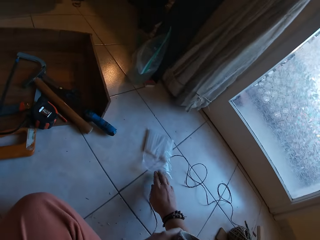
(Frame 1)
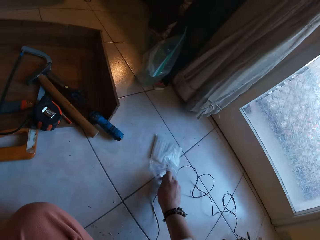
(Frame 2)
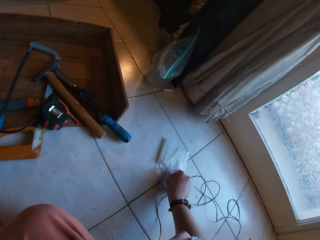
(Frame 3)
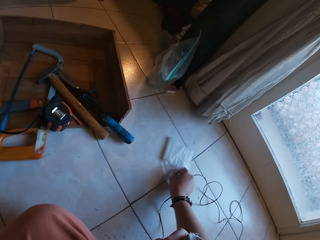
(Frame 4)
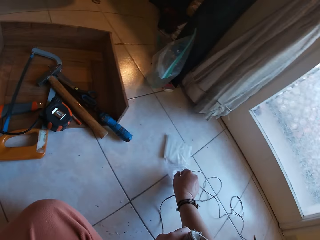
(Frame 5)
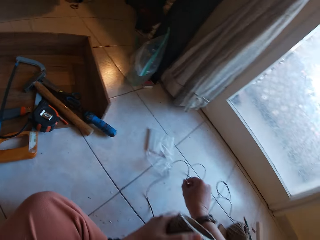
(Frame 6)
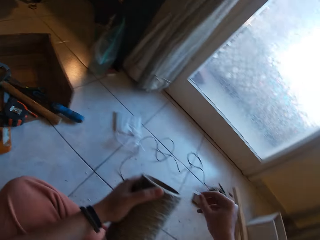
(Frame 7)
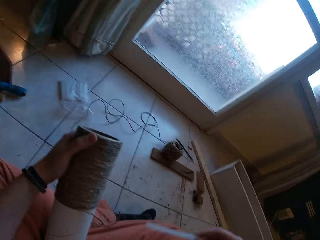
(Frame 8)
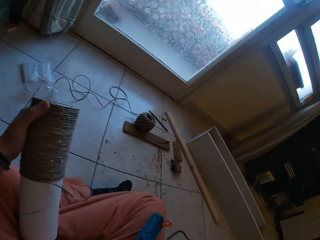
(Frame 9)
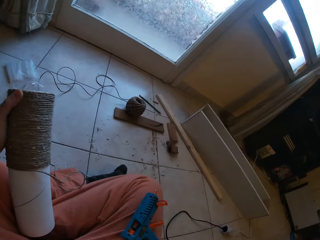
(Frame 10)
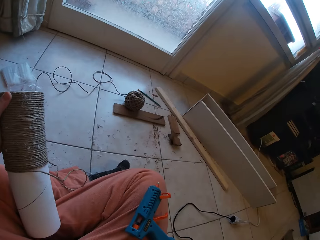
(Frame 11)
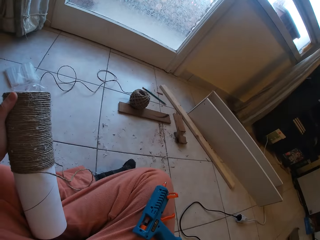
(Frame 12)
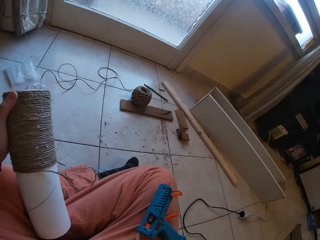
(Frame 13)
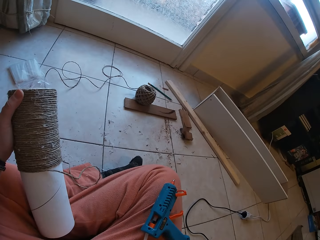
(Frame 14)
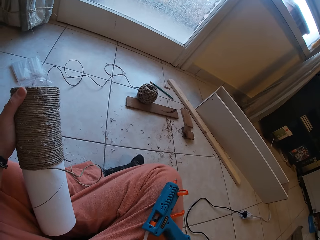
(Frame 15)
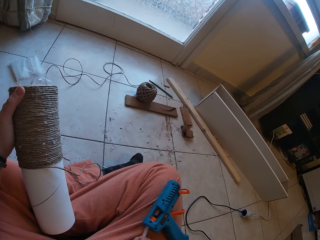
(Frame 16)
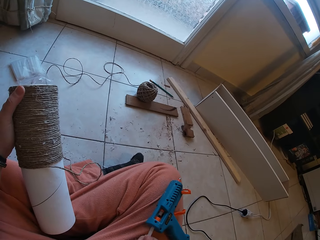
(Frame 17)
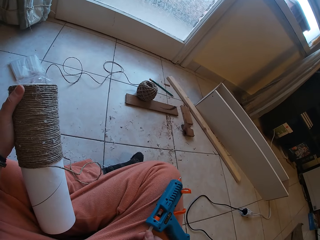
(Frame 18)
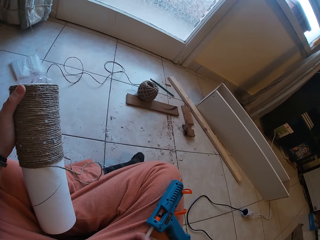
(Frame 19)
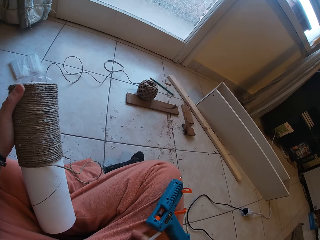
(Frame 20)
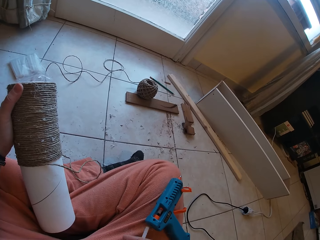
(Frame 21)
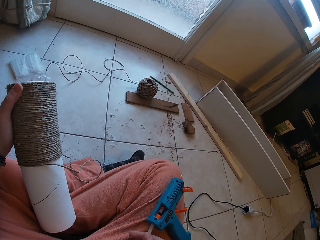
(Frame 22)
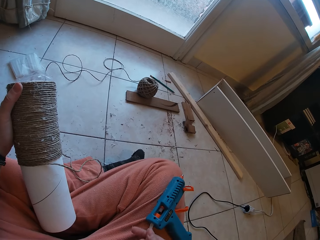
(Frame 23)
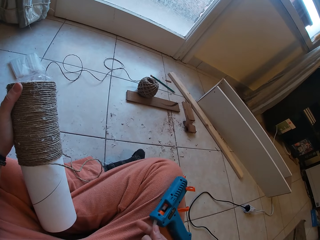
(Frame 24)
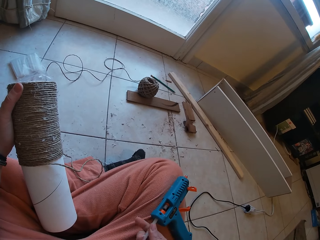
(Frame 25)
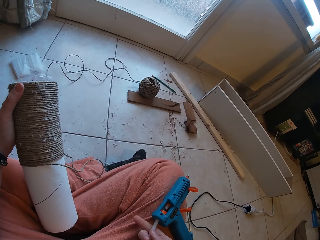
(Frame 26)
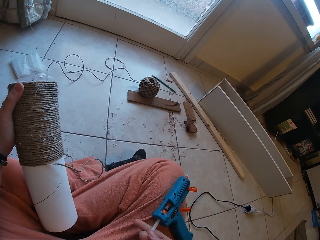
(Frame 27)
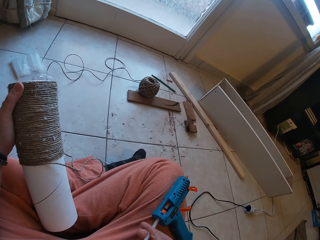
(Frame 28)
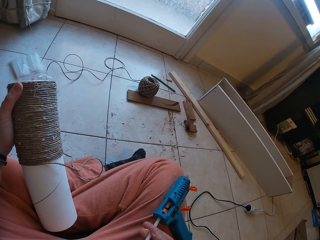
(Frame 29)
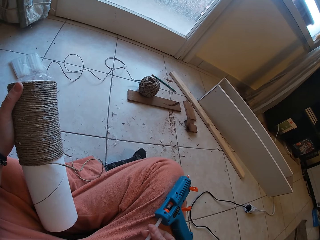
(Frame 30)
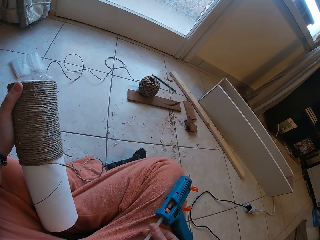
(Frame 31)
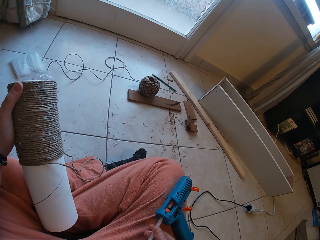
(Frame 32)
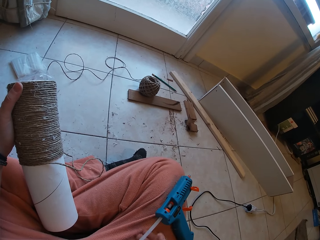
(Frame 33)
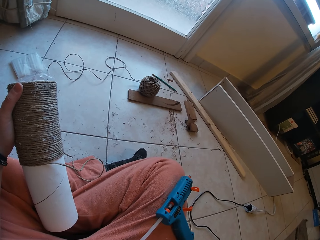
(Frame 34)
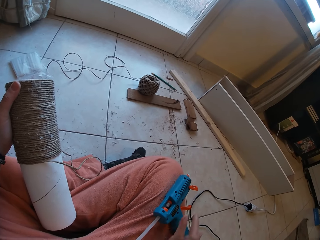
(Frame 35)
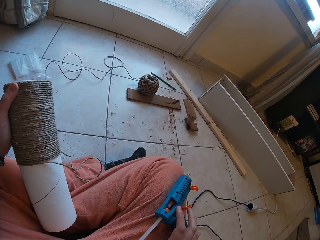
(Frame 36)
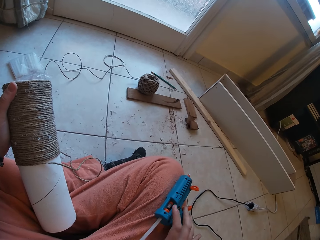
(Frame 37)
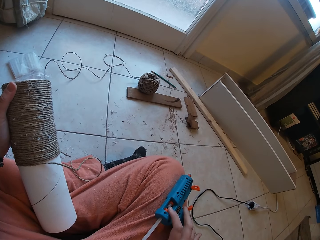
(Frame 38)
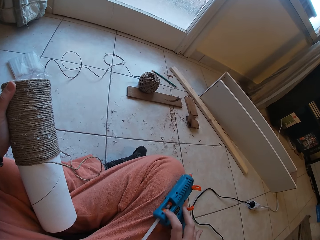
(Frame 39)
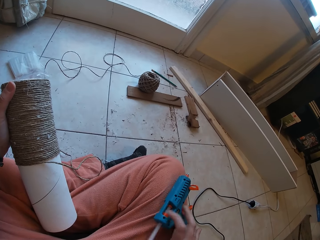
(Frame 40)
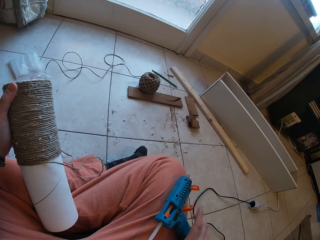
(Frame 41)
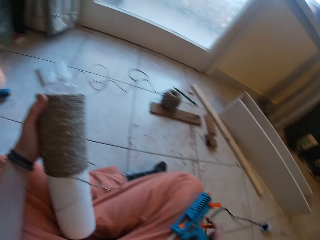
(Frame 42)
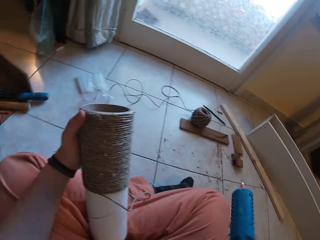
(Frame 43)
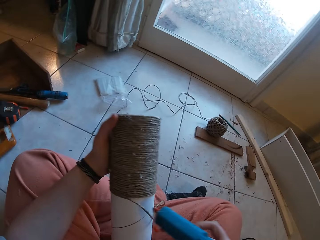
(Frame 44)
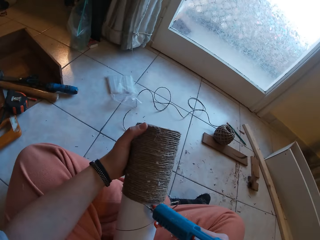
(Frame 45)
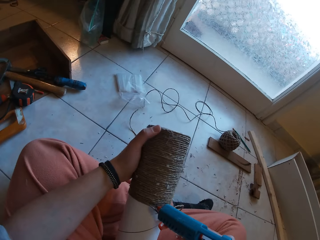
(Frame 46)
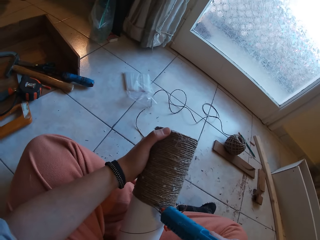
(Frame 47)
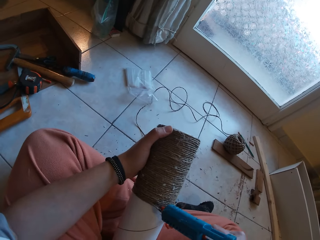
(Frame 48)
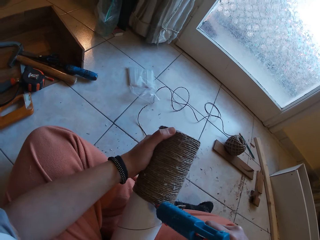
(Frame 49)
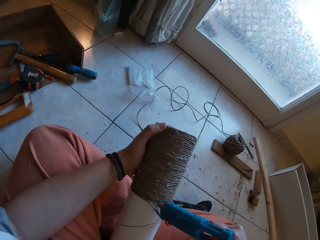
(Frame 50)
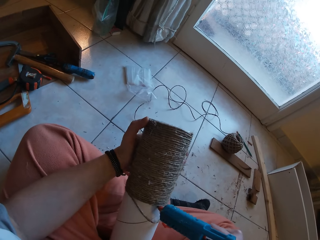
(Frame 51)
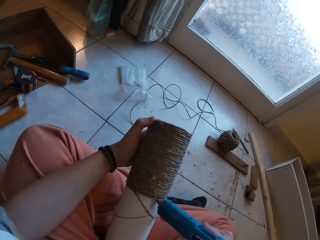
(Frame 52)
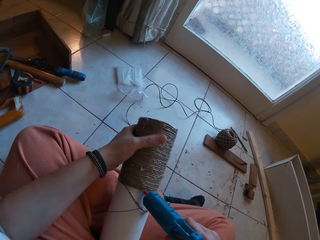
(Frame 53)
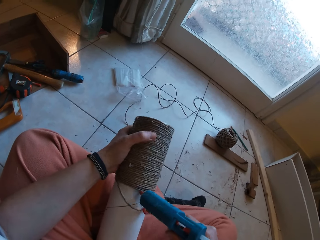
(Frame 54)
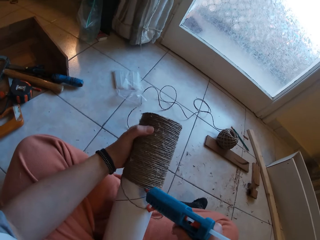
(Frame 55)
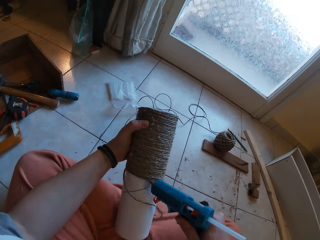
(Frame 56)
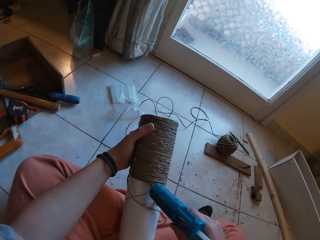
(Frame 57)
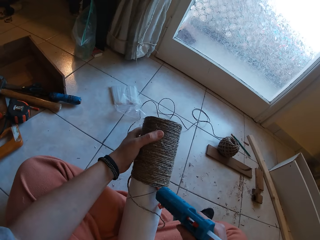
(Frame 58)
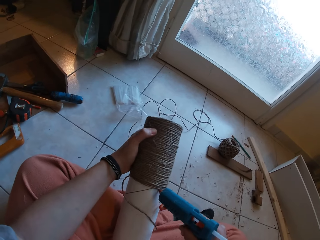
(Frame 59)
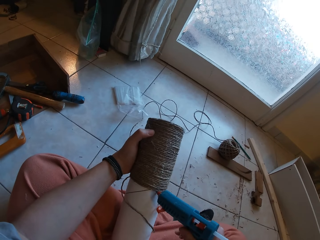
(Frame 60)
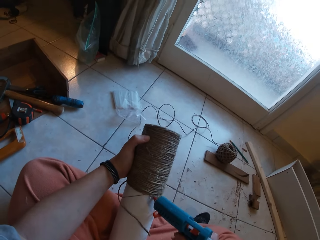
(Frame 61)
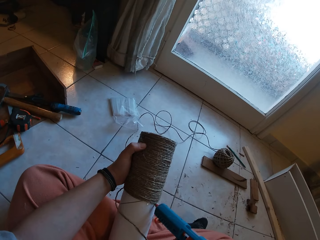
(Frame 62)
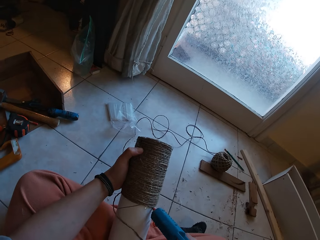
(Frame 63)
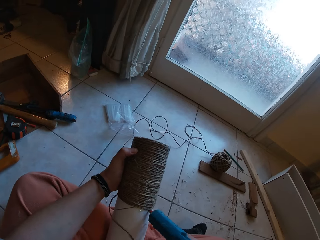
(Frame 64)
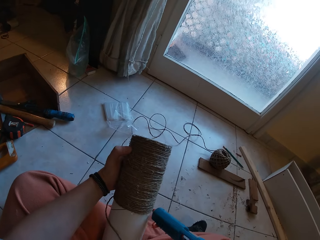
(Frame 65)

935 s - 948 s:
The camera wearer picks up a glue stick from a plastic bag on the floor with his right hand. He attaches the glue stick to the glue gun with his right hand. He picks up the glue gun from his right leg with his right hand. He applies glue from the glue gun in his right hand to the cardboard tube in his left hand.

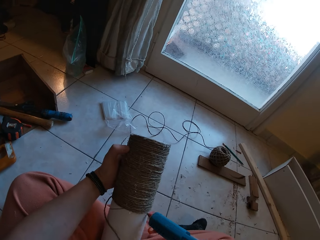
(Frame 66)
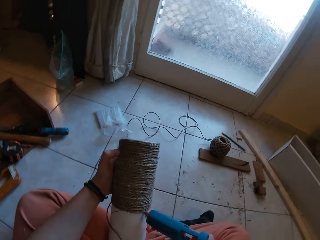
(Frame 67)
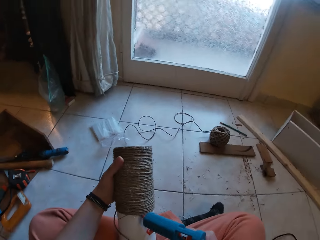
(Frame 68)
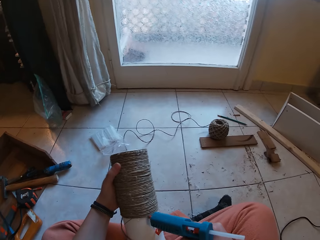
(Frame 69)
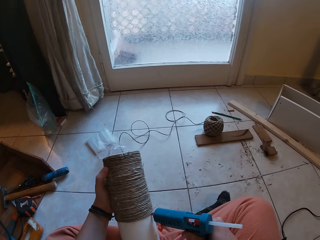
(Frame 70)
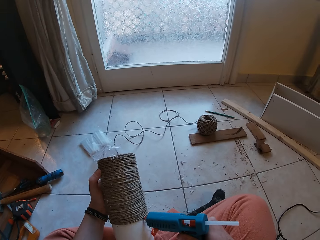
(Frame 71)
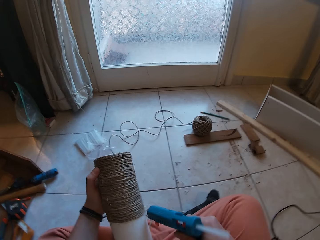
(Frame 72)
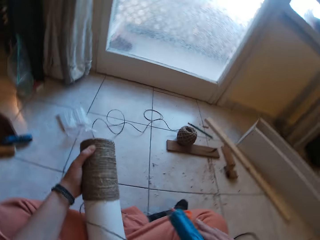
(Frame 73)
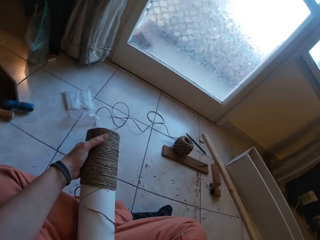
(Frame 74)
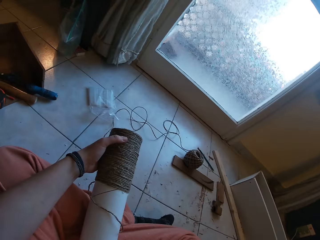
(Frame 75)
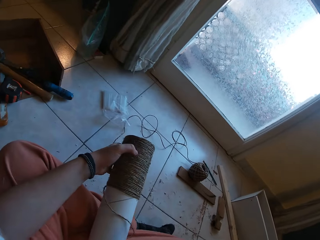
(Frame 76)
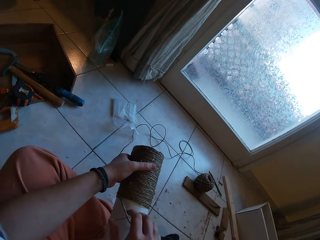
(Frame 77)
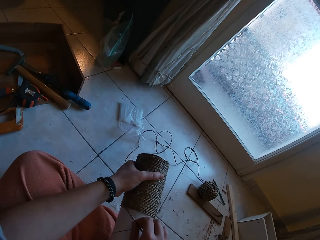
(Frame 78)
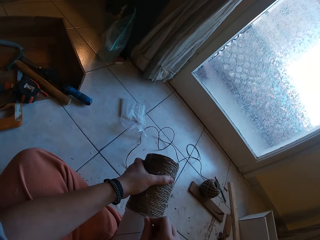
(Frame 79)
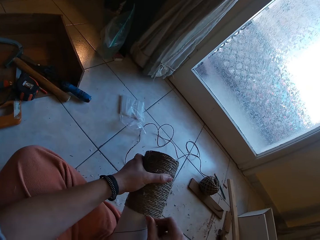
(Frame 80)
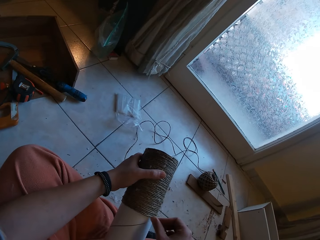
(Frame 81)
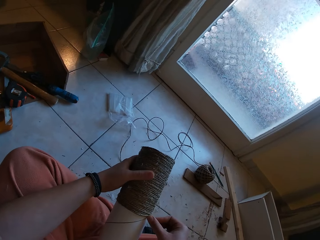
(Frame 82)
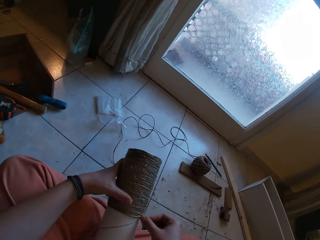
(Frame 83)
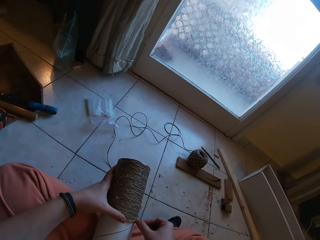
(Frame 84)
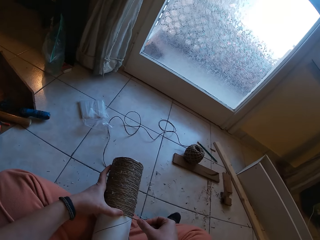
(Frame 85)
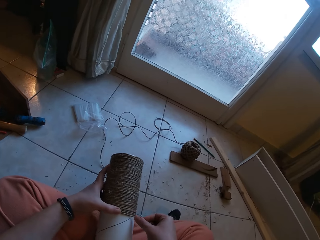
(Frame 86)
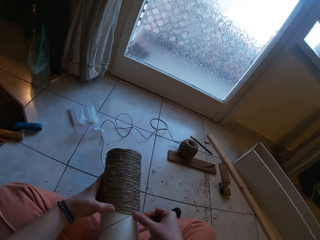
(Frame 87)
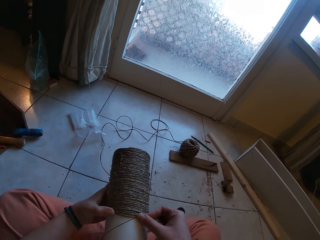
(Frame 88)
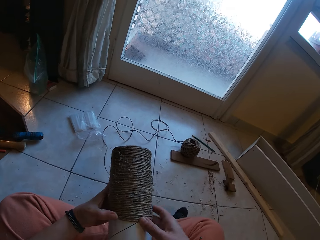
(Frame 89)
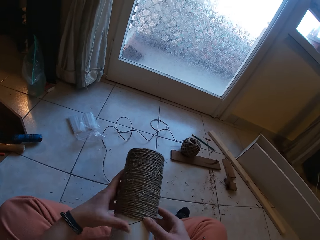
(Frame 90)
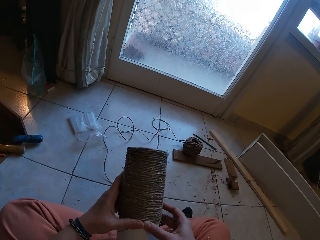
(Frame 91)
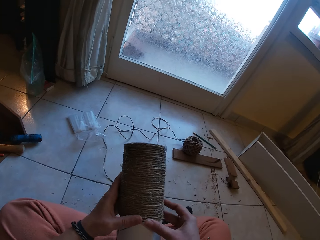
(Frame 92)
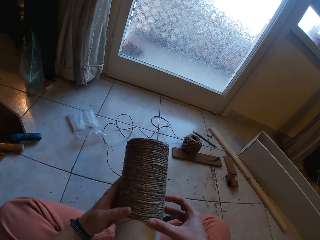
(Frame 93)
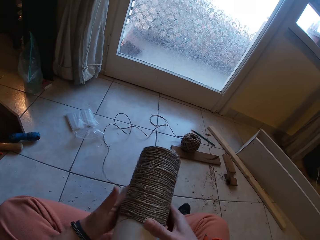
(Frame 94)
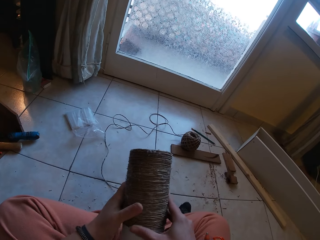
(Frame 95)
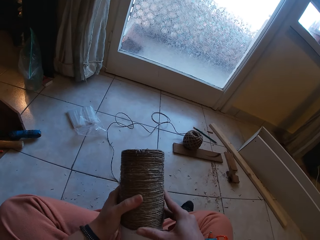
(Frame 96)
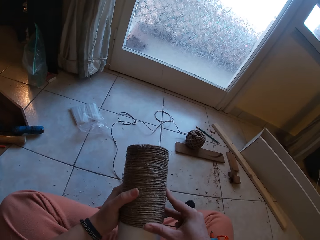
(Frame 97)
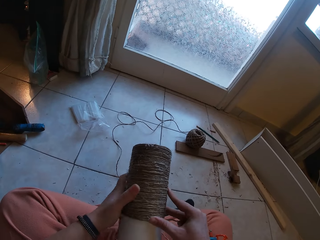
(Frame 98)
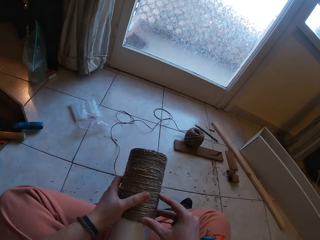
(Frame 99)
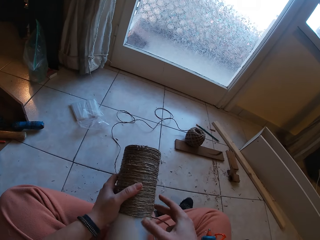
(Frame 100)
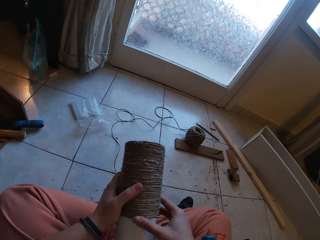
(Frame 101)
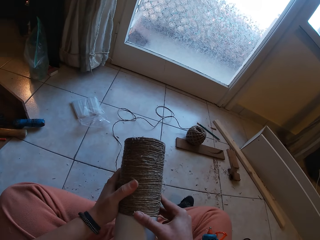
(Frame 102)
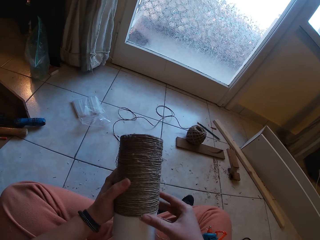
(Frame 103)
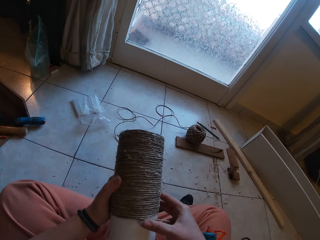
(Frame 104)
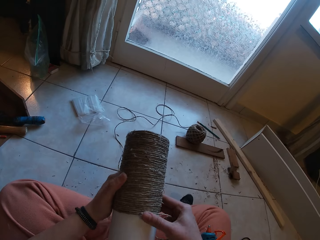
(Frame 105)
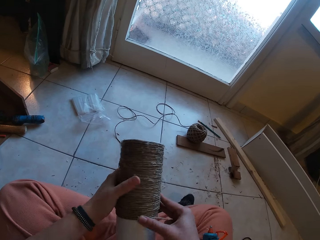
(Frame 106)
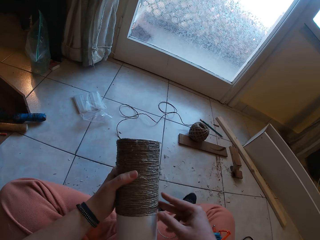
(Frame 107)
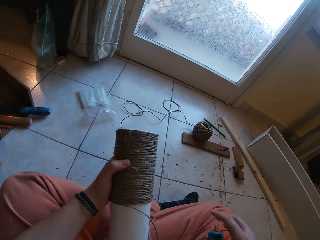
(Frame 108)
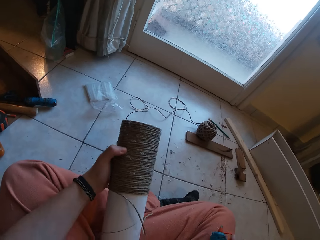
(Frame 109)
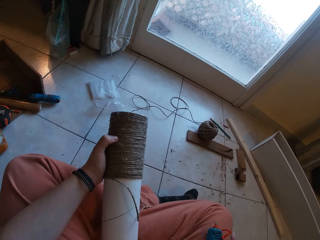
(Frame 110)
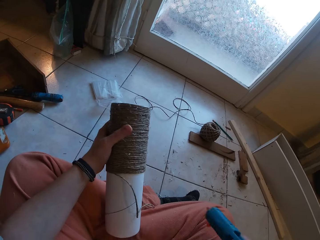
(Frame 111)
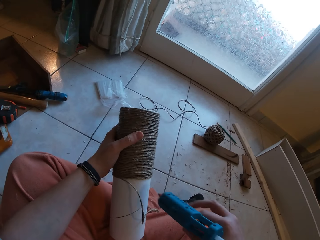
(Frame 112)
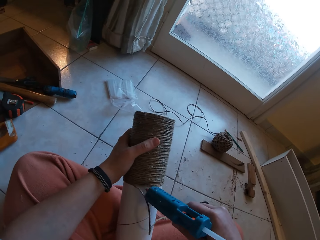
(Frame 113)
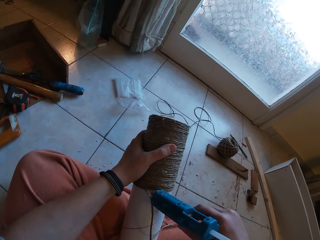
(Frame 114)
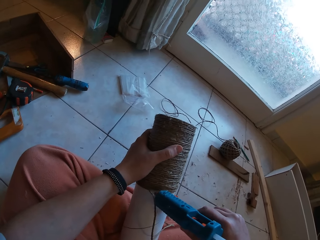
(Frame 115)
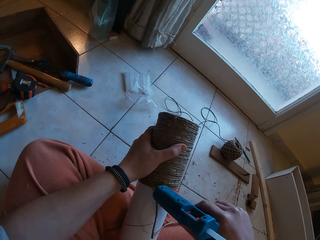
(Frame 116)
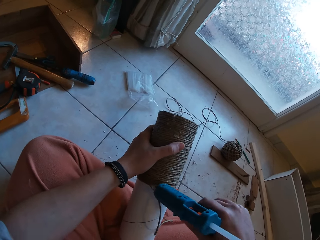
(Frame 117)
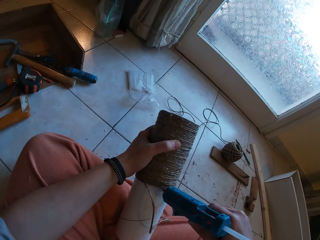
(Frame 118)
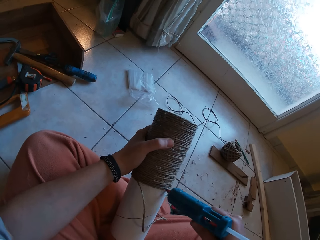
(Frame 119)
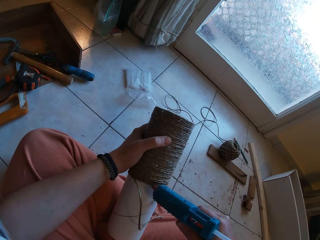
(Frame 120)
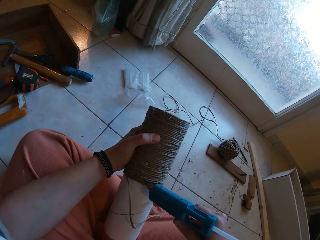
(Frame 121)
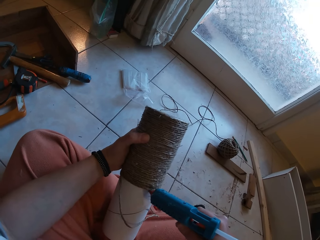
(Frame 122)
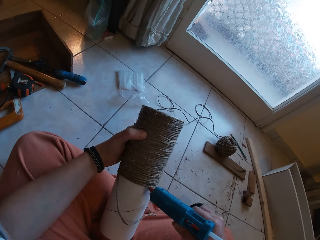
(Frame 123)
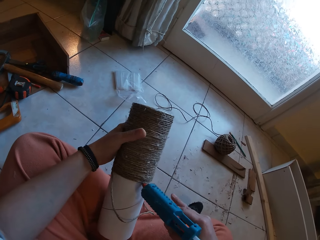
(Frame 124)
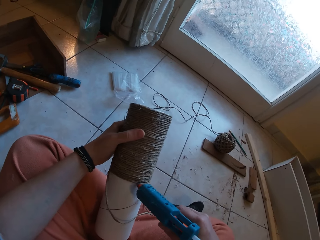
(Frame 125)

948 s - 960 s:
The camera wearer drops the glue gun on his right leg. He wraps the rope around the cardboard tube with his right hand. He picks up the glue gun from his right leg with his right hand. He applies glue from the glue gun in his right hand to the cardboard tube in his left hand.
